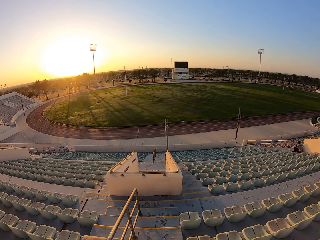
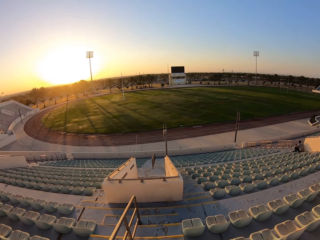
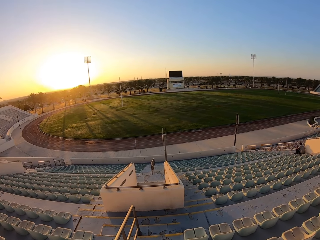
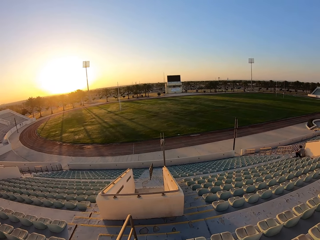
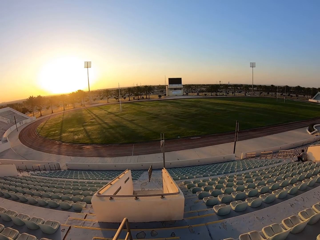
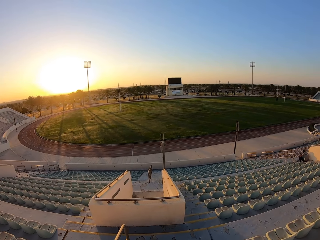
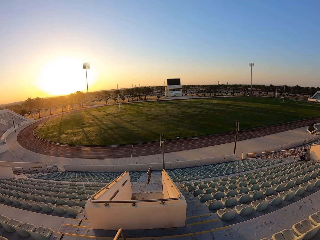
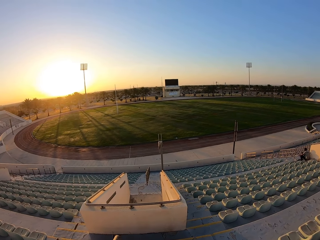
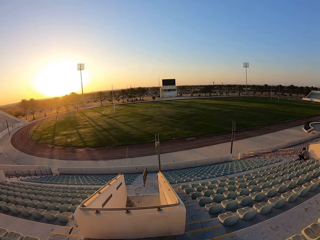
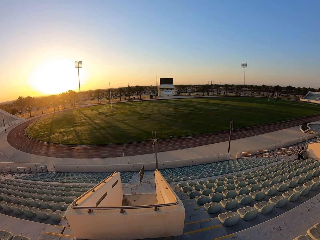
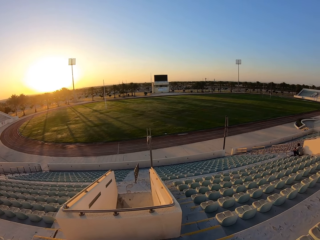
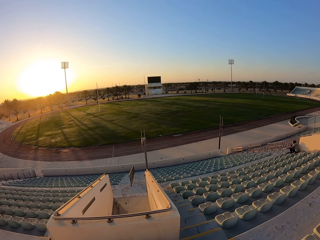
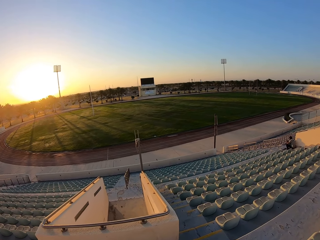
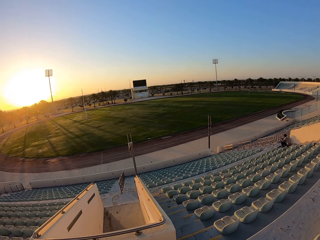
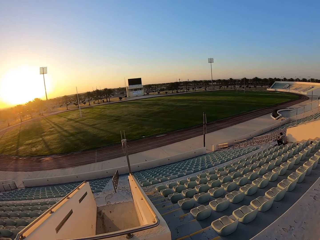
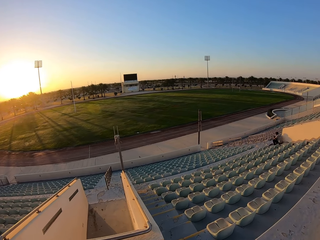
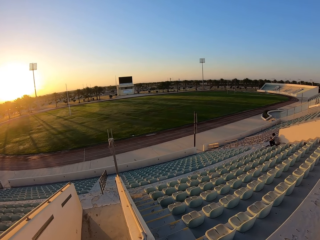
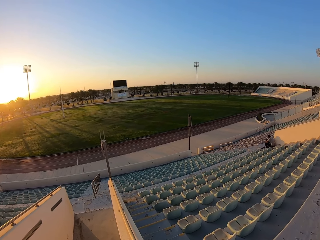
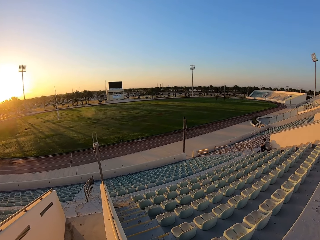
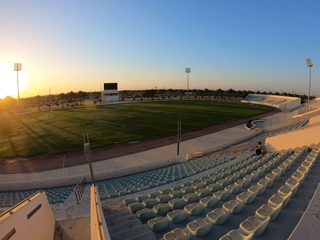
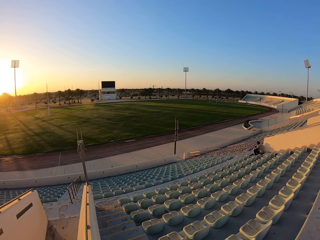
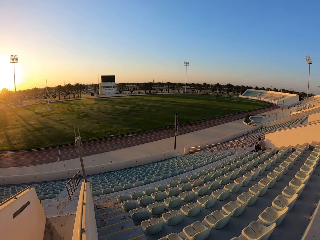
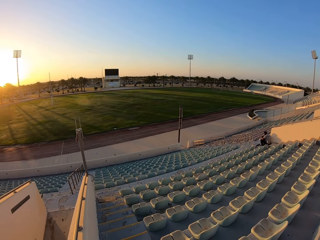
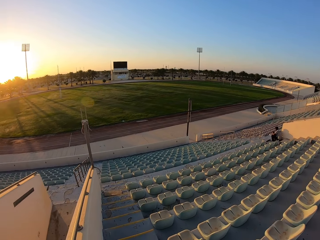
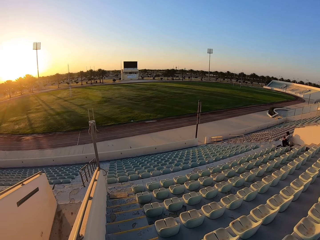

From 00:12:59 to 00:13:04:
The camera wearer jogs down the stairs.

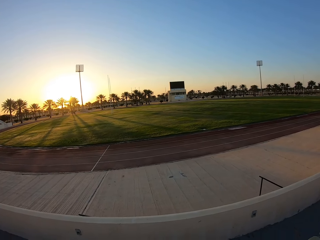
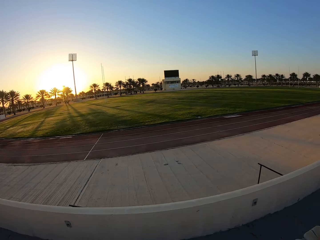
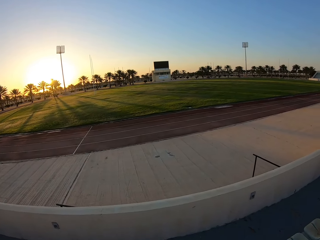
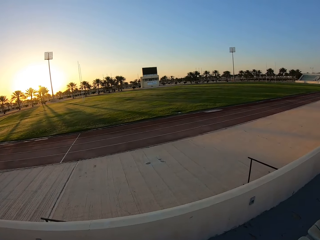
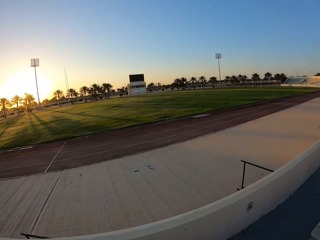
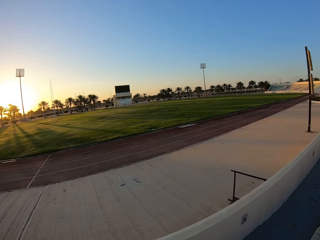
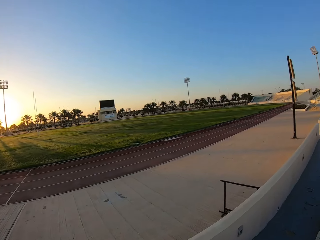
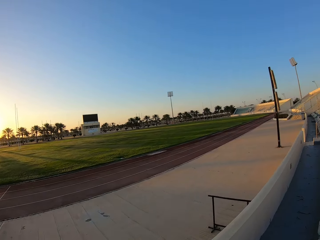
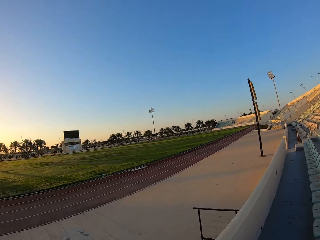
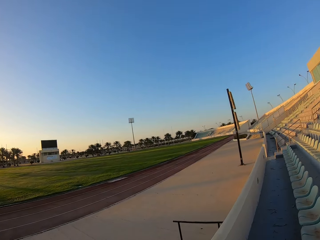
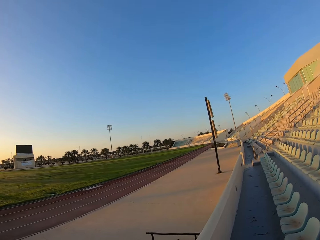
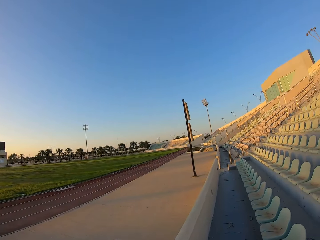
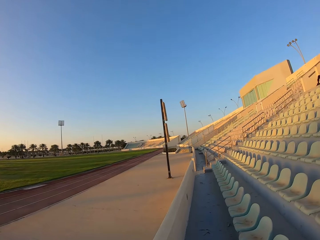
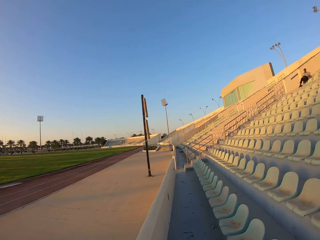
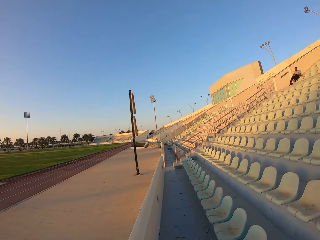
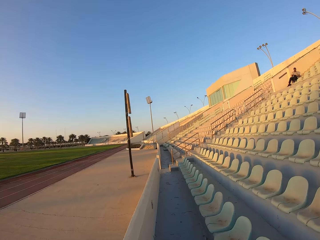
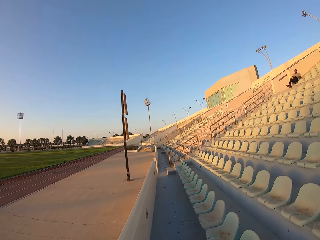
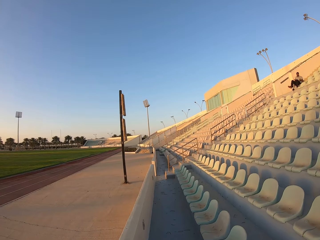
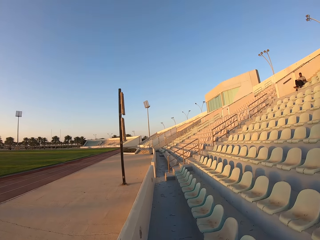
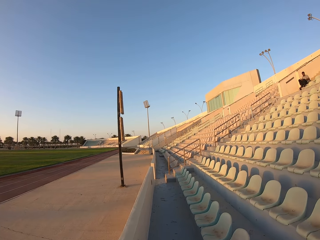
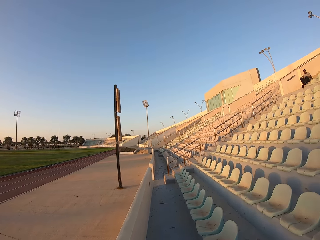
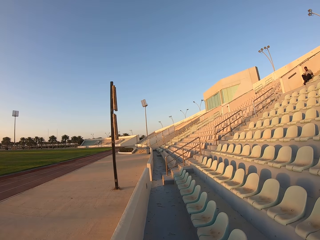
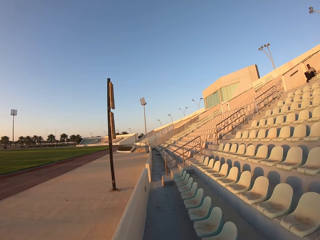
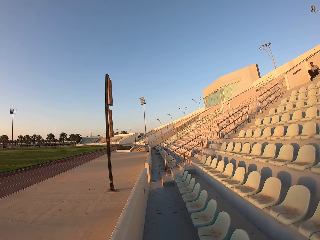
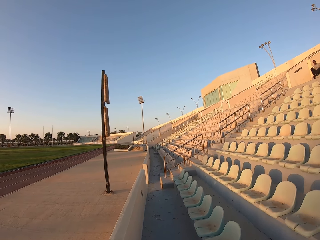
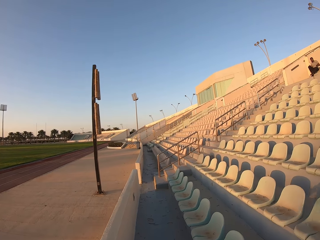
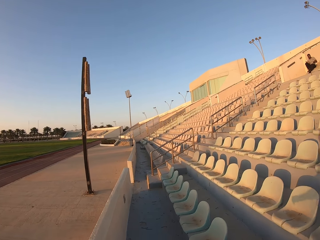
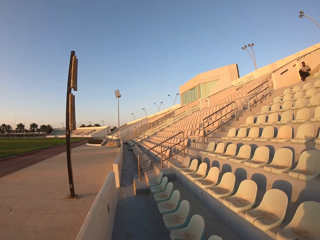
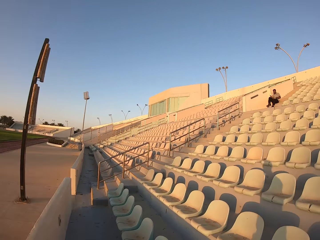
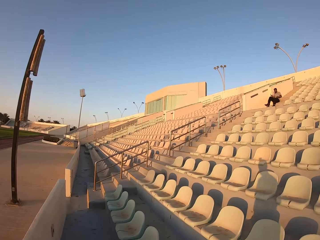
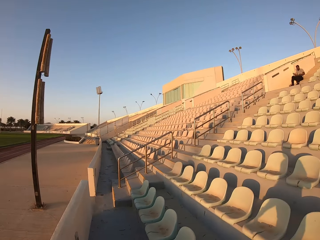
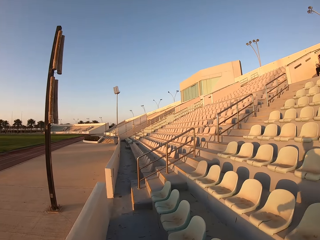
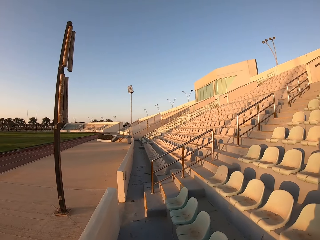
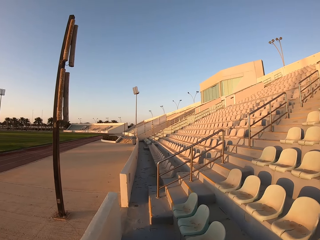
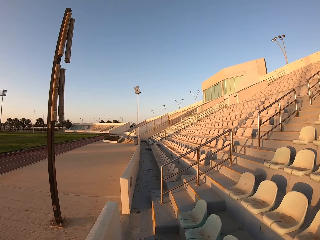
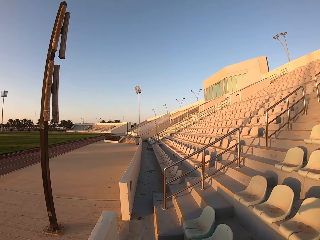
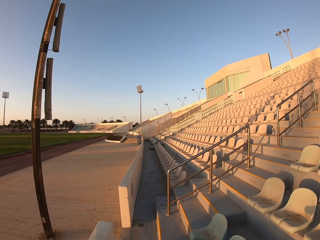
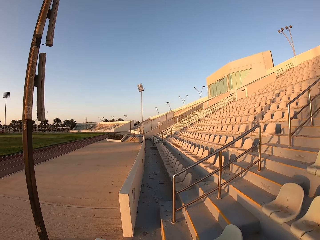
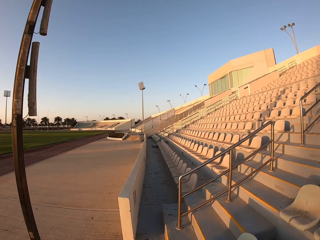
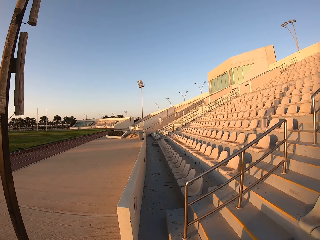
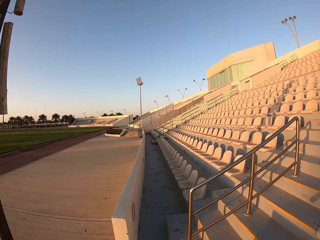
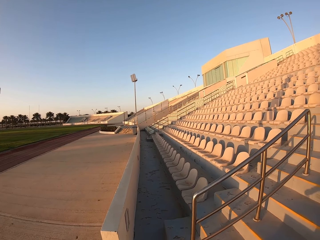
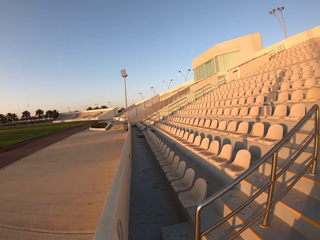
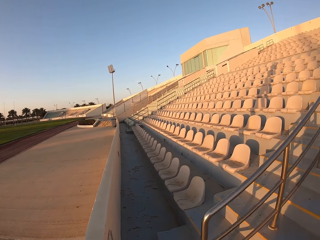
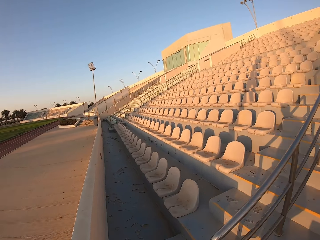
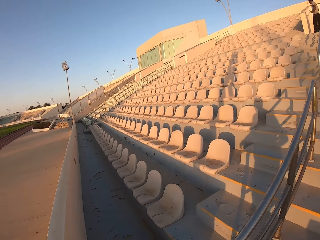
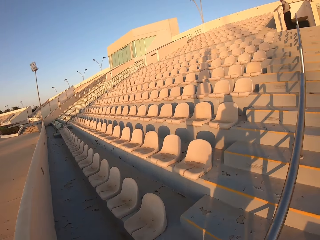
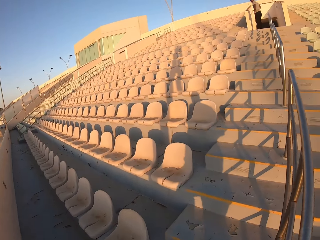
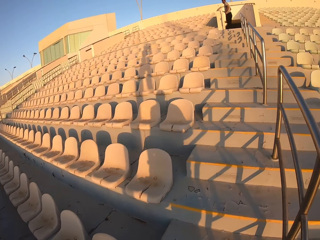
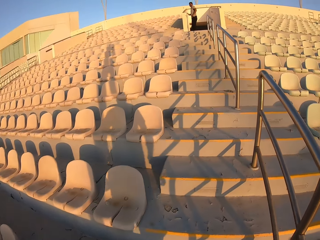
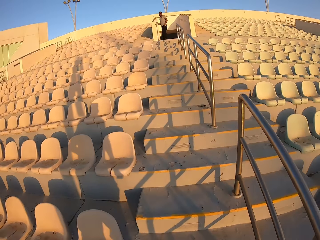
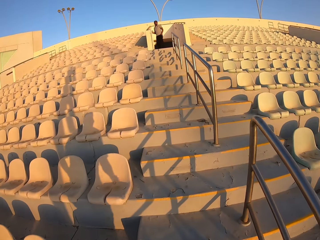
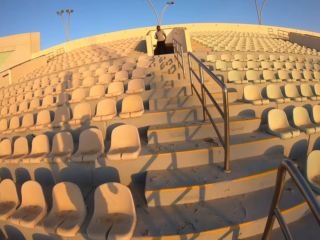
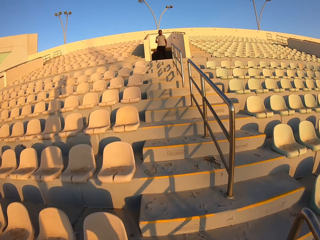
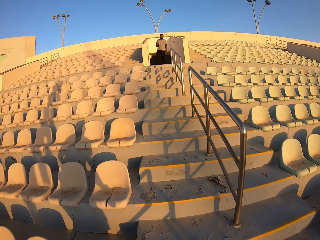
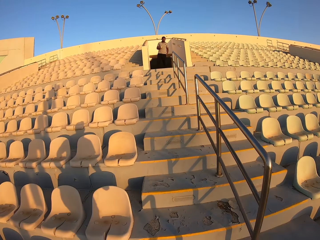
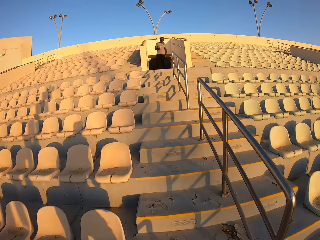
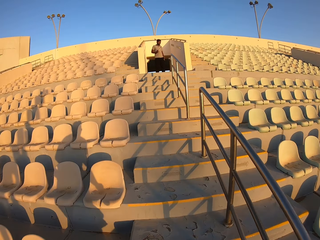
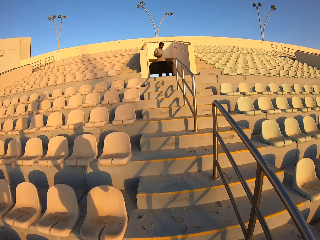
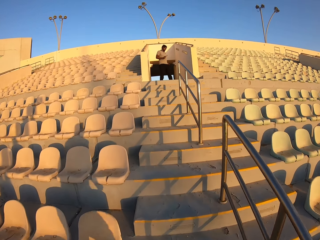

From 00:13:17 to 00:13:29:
The camera wearer walks around the stadium. They jog up the stairs.

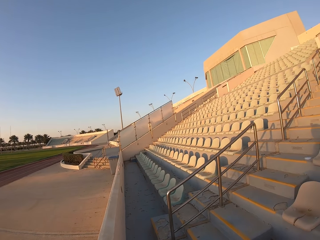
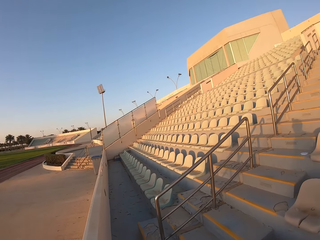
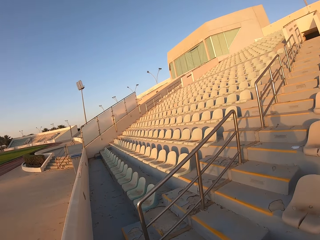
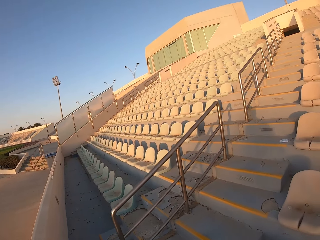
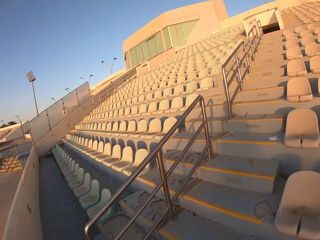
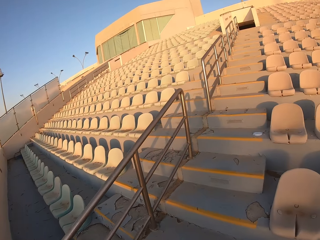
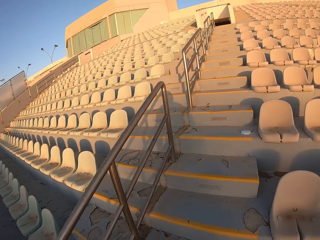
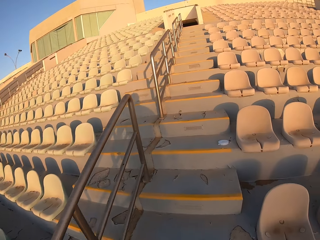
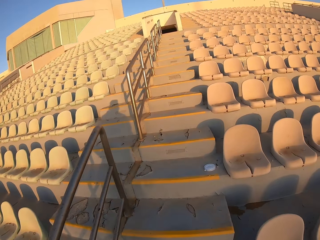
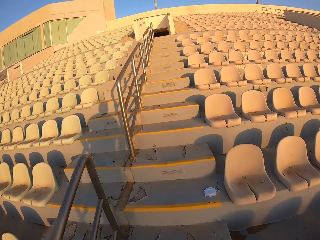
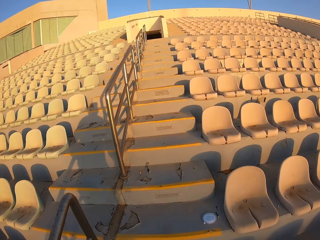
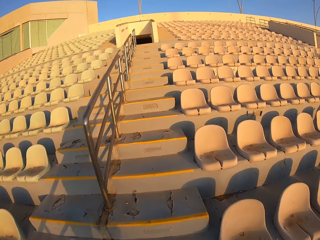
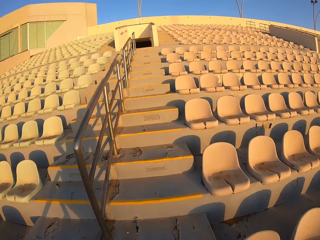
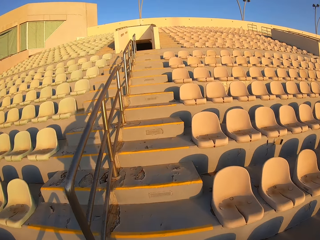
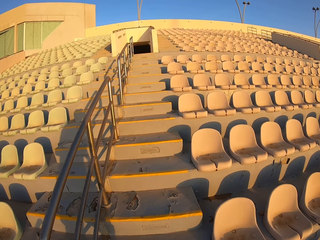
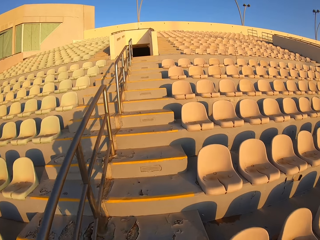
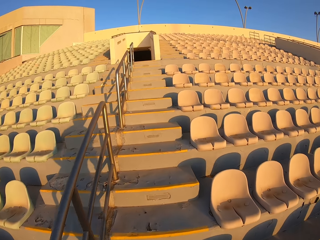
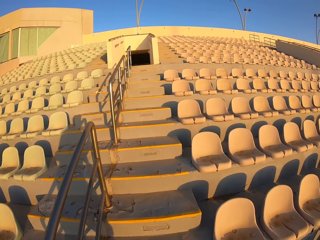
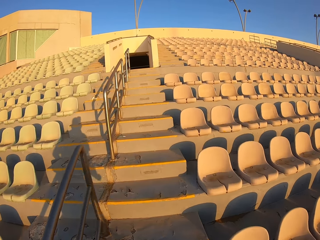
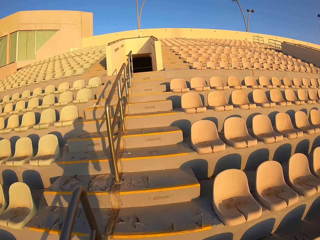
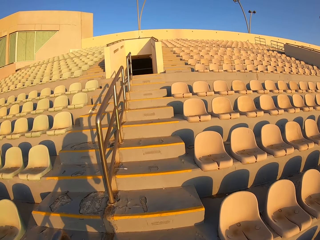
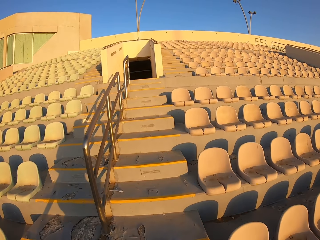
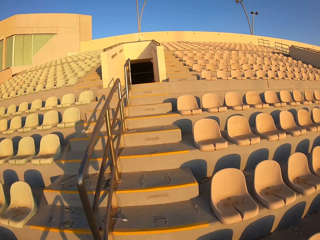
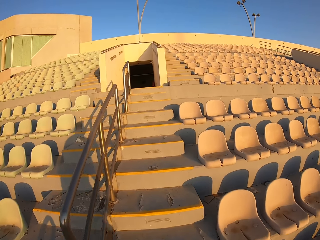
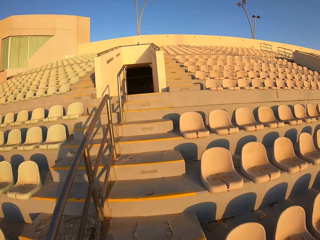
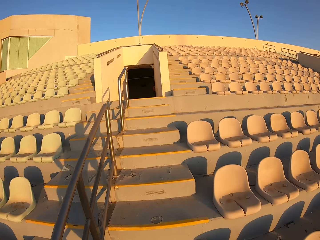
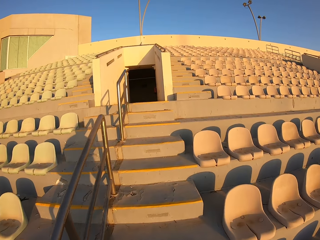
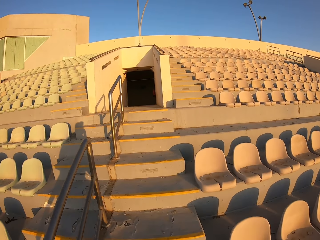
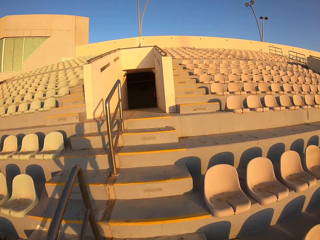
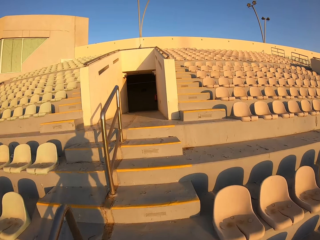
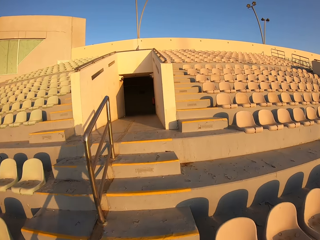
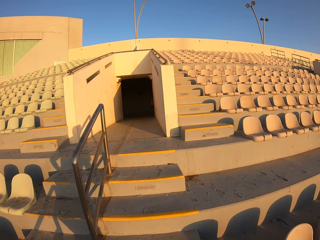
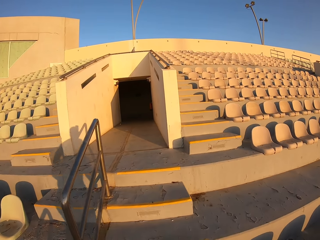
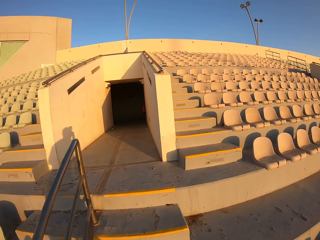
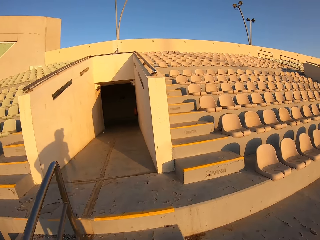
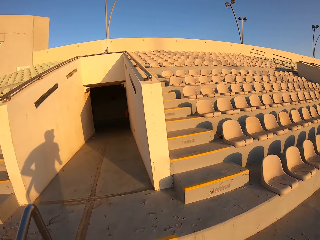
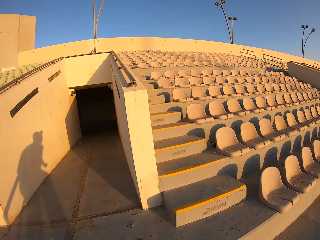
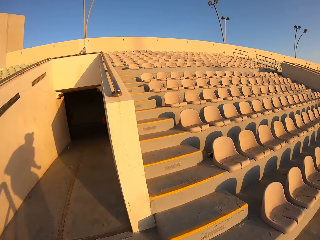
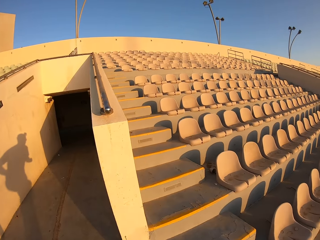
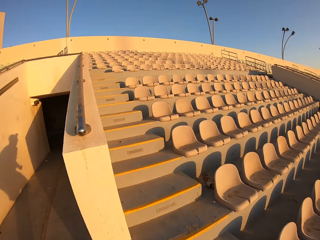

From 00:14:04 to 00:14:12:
The camera wearer jogs up the stairs.
